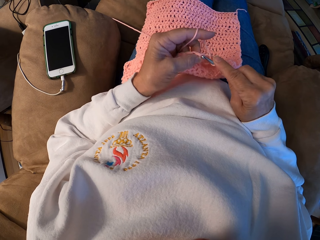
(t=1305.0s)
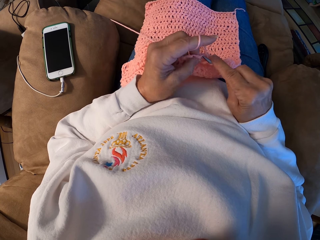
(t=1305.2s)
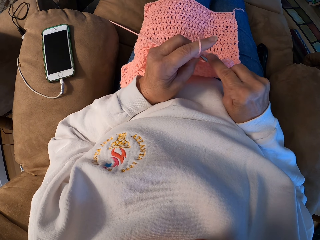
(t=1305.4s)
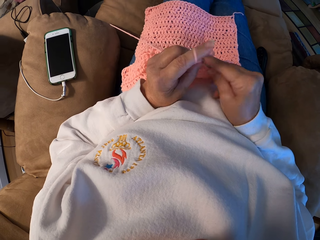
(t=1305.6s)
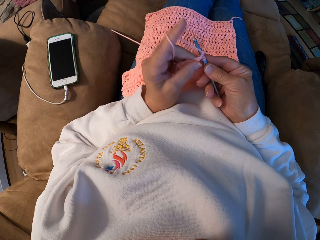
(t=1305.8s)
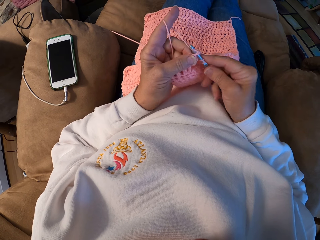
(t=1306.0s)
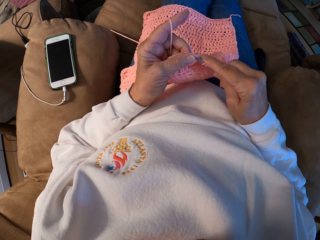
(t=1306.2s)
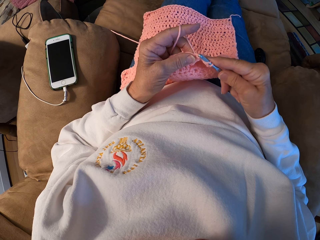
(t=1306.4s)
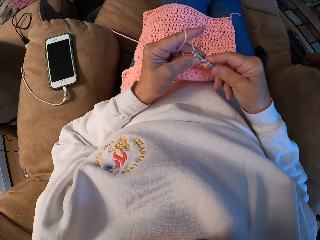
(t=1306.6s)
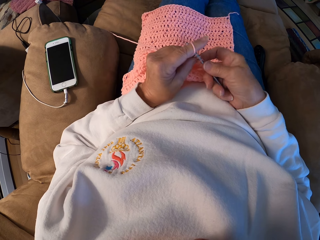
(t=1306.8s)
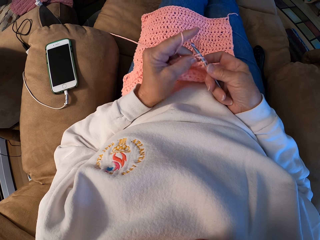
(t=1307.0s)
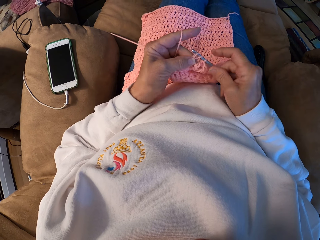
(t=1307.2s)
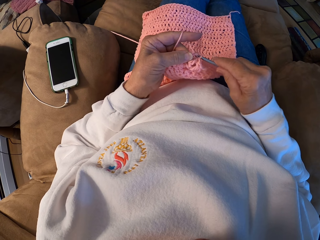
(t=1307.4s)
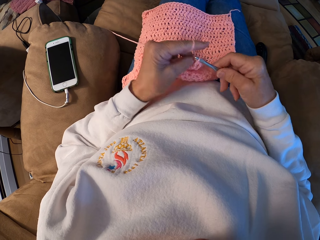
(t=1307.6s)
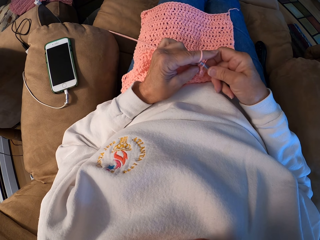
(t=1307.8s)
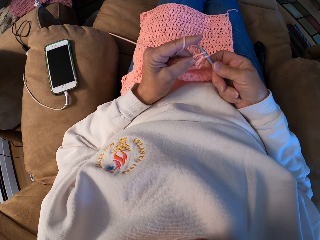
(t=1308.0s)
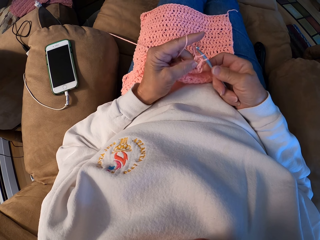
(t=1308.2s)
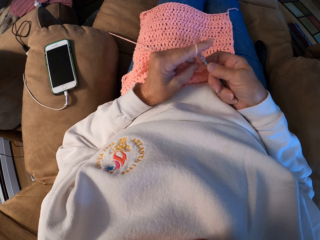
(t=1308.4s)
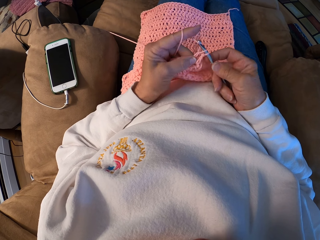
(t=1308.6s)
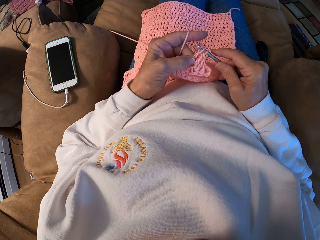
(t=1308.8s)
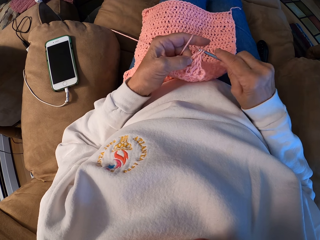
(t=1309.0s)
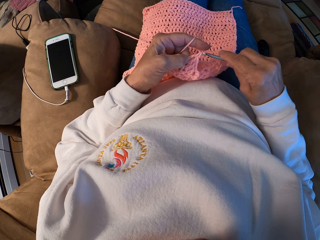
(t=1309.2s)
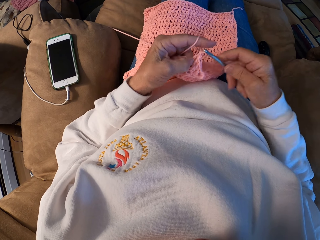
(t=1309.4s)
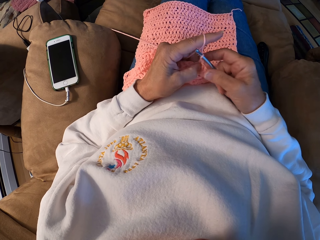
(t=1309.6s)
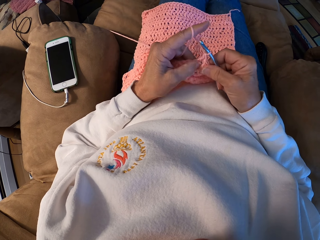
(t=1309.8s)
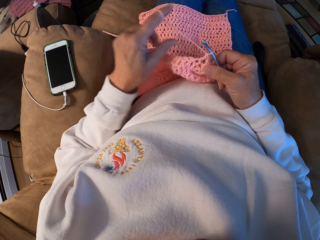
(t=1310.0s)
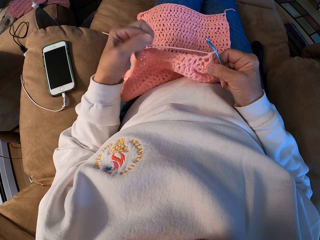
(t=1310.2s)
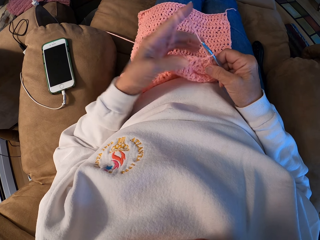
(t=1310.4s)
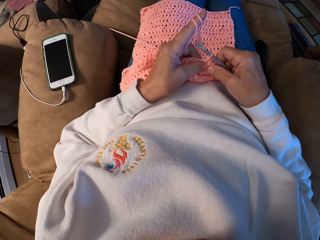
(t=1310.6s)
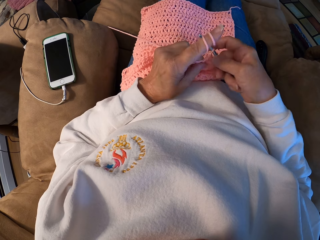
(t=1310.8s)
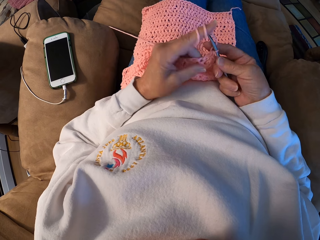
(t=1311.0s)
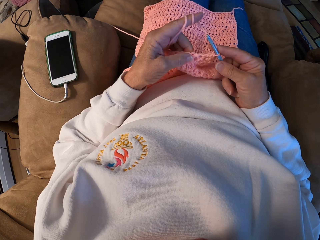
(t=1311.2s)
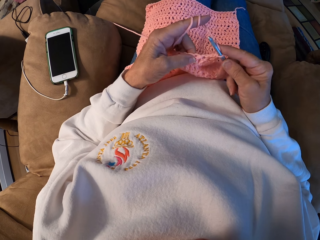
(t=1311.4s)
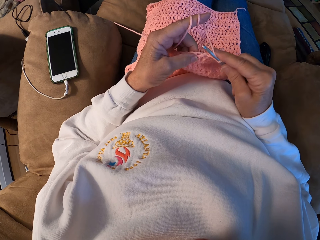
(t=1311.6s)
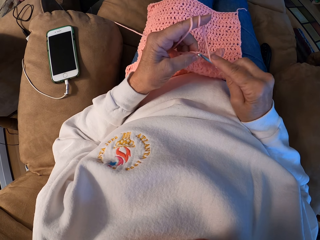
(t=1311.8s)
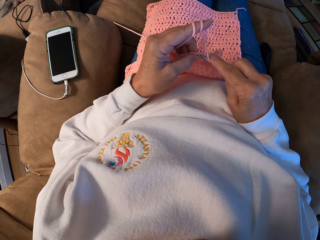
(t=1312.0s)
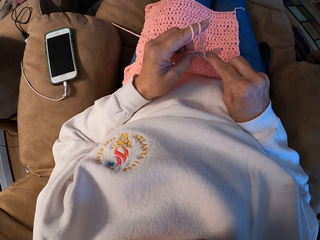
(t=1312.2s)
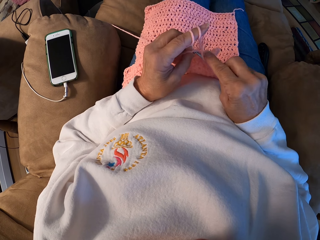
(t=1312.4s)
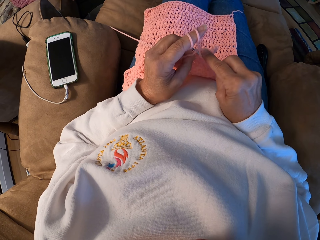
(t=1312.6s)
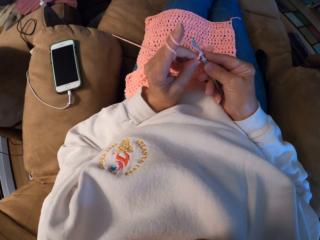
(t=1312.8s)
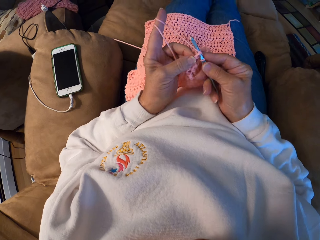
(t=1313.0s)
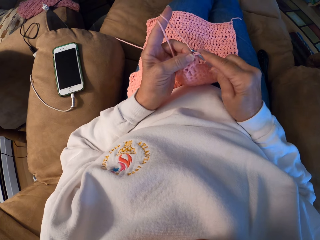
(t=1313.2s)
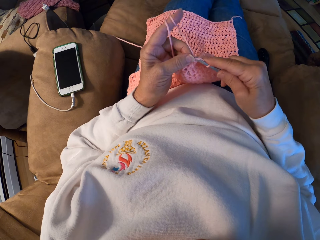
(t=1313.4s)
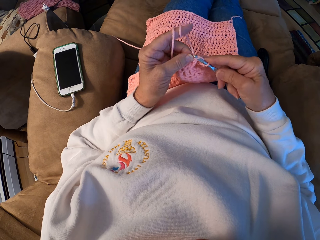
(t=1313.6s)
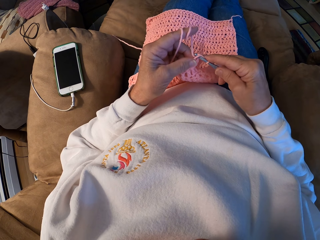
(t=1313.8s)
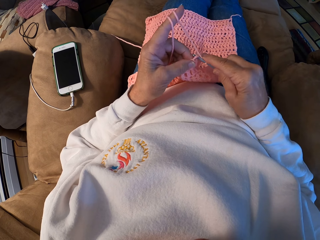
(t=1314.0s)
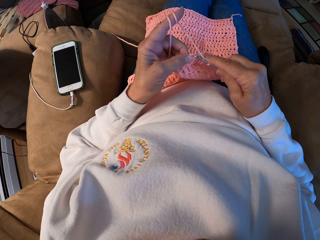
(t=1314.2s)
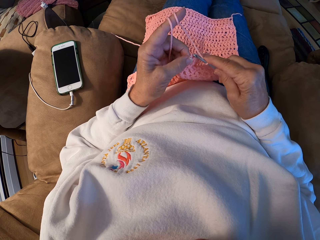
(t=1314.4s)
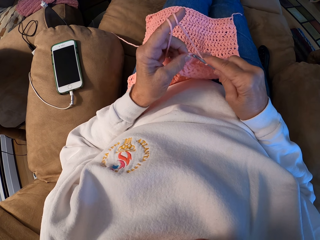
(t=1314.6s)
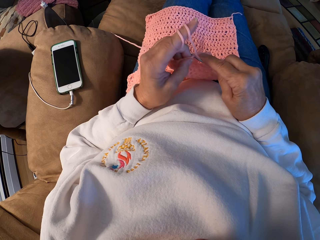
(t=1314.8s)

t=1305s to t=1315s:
The camera wearer rolls a yarn around her left index finger. She crochets with the yarn.

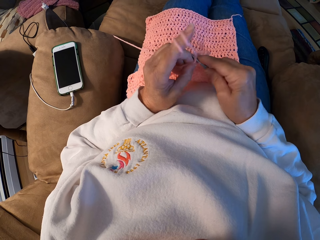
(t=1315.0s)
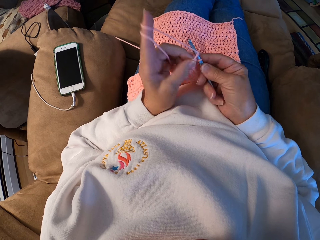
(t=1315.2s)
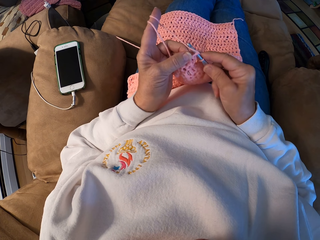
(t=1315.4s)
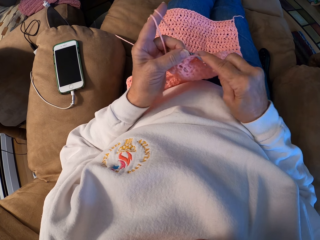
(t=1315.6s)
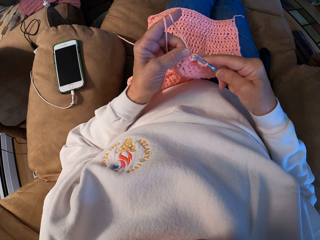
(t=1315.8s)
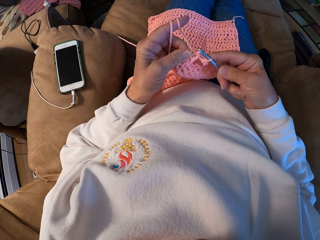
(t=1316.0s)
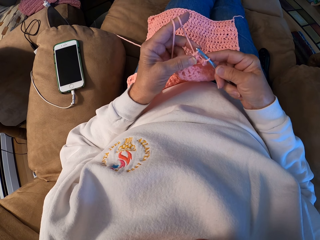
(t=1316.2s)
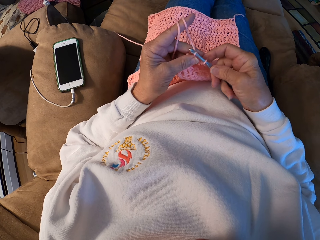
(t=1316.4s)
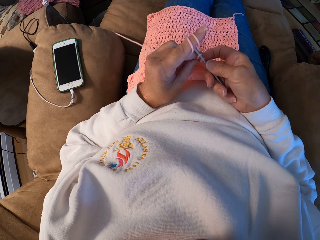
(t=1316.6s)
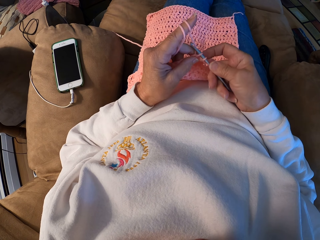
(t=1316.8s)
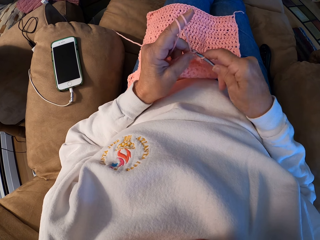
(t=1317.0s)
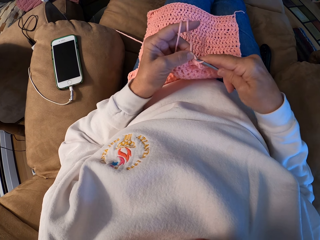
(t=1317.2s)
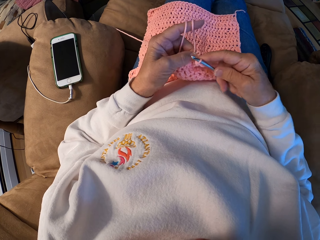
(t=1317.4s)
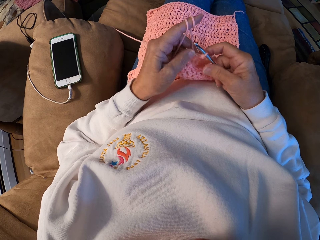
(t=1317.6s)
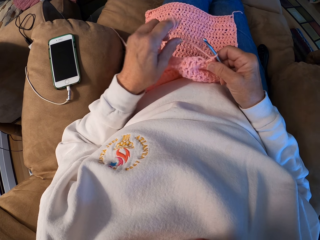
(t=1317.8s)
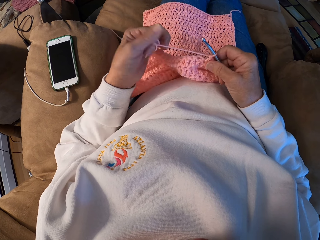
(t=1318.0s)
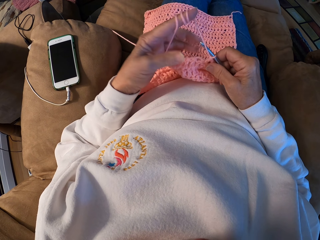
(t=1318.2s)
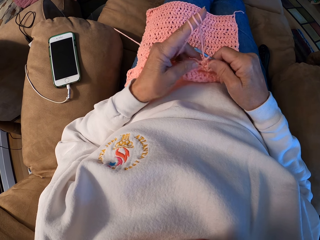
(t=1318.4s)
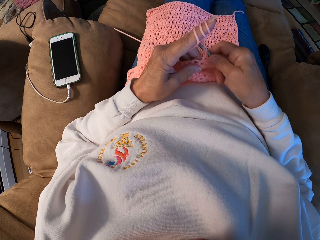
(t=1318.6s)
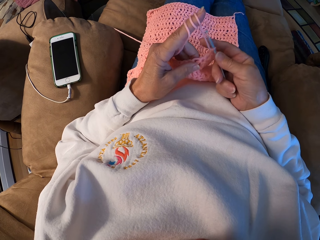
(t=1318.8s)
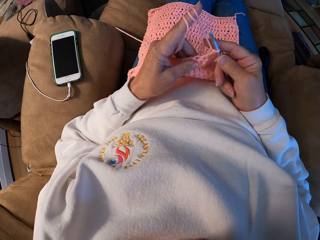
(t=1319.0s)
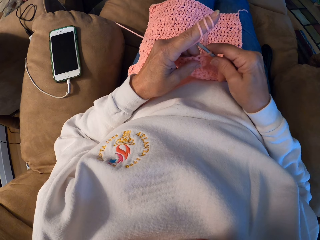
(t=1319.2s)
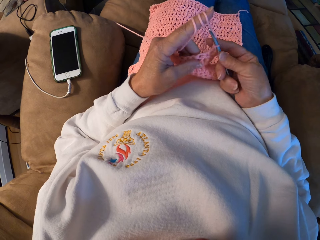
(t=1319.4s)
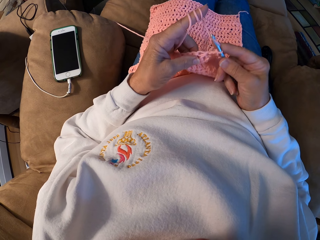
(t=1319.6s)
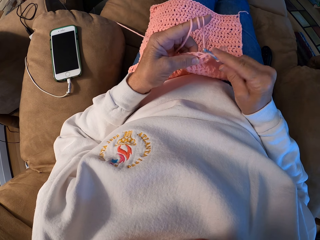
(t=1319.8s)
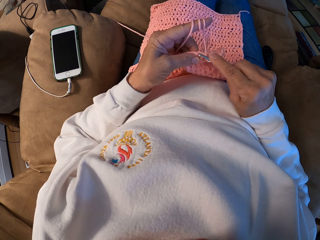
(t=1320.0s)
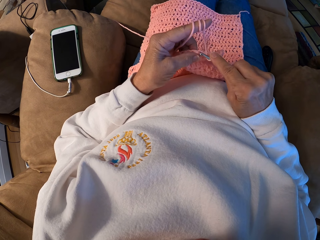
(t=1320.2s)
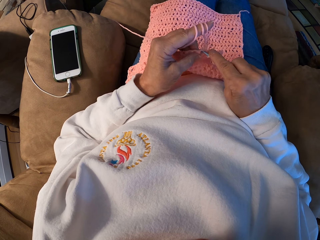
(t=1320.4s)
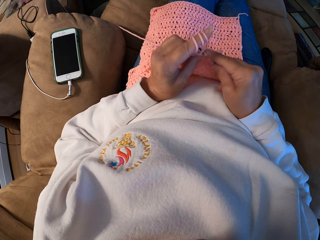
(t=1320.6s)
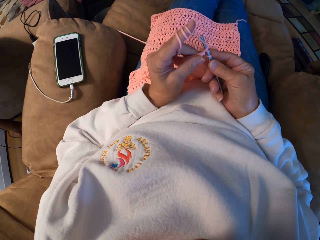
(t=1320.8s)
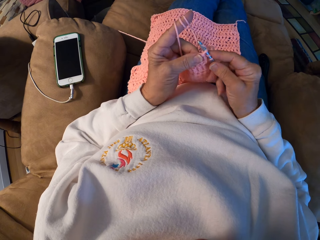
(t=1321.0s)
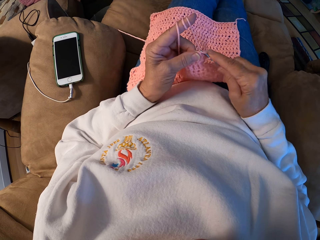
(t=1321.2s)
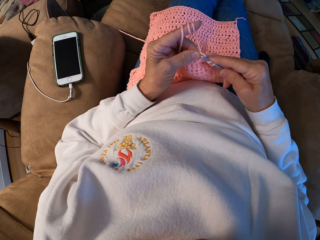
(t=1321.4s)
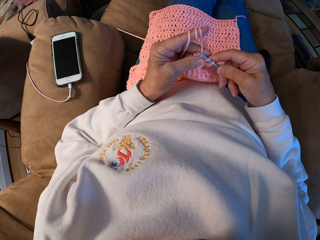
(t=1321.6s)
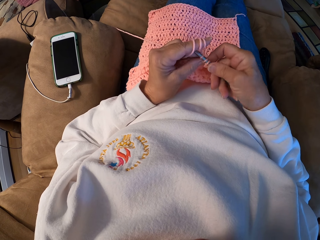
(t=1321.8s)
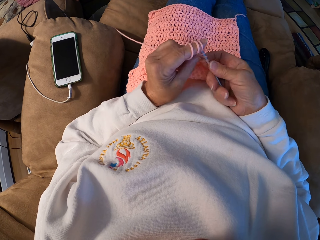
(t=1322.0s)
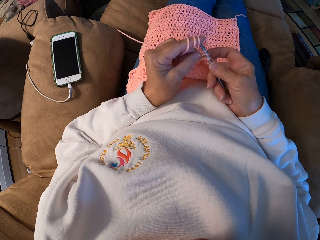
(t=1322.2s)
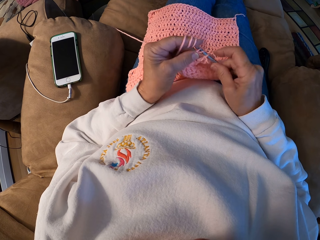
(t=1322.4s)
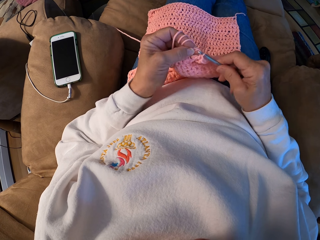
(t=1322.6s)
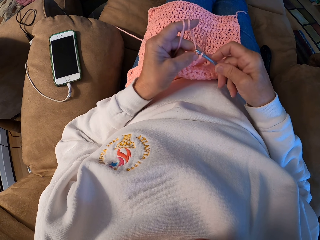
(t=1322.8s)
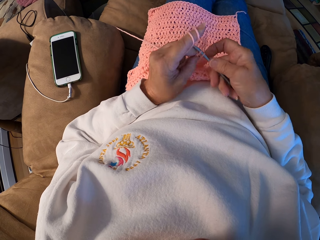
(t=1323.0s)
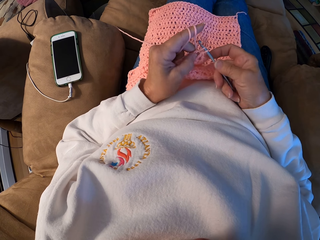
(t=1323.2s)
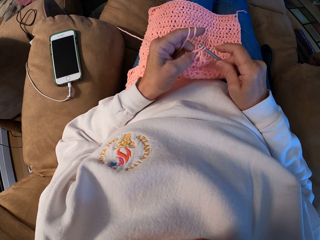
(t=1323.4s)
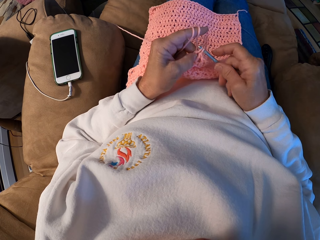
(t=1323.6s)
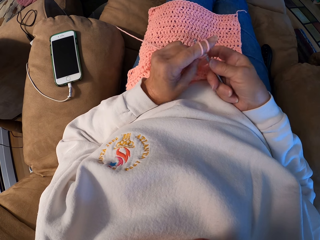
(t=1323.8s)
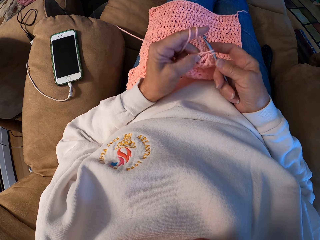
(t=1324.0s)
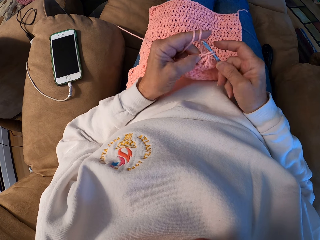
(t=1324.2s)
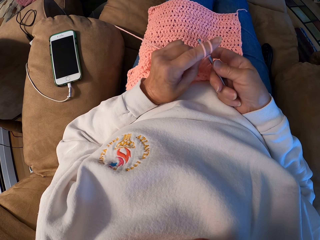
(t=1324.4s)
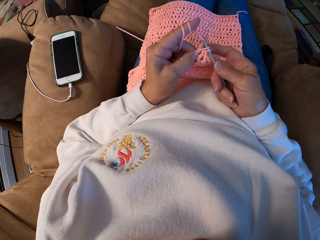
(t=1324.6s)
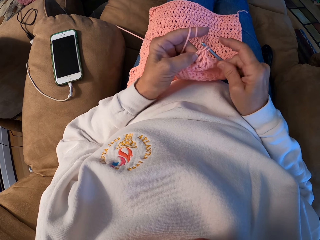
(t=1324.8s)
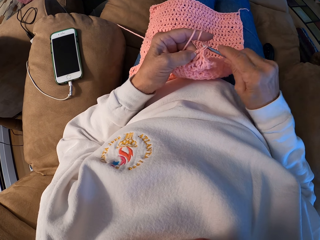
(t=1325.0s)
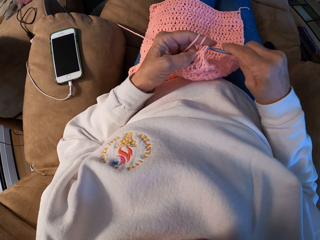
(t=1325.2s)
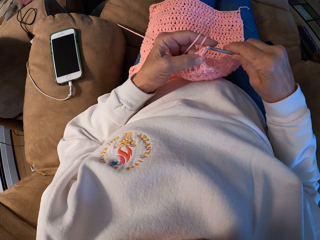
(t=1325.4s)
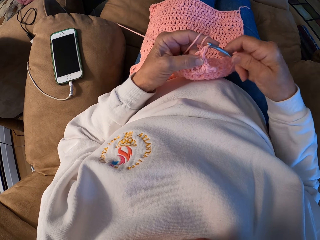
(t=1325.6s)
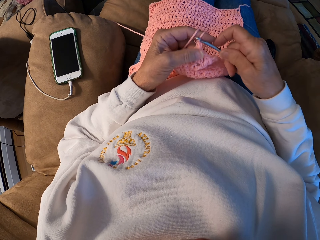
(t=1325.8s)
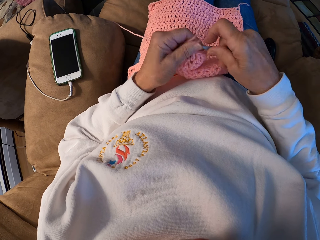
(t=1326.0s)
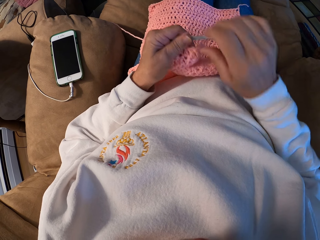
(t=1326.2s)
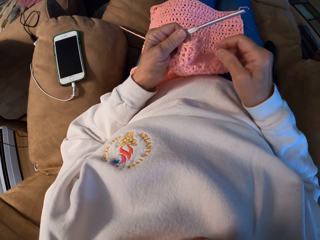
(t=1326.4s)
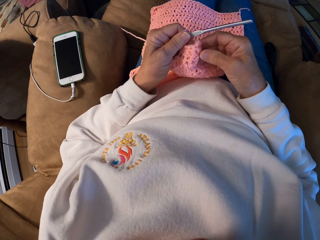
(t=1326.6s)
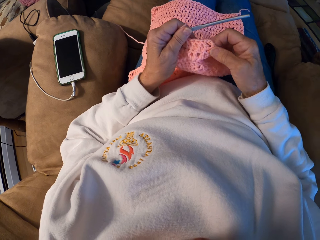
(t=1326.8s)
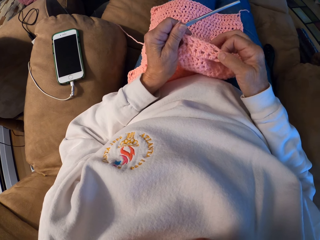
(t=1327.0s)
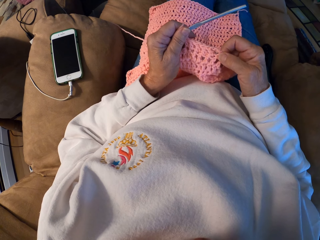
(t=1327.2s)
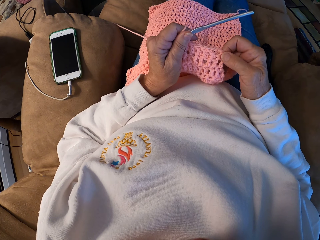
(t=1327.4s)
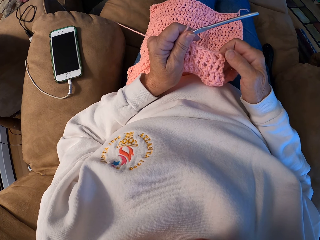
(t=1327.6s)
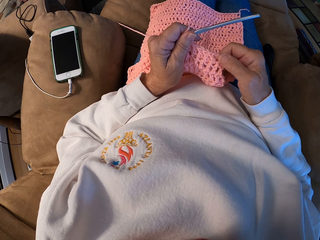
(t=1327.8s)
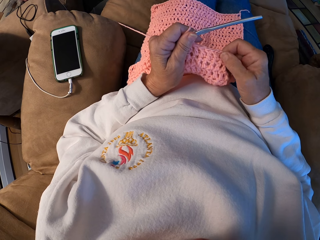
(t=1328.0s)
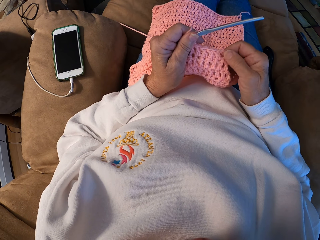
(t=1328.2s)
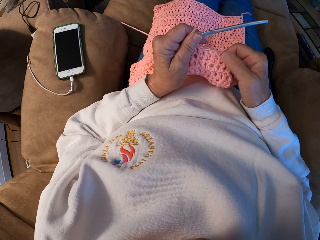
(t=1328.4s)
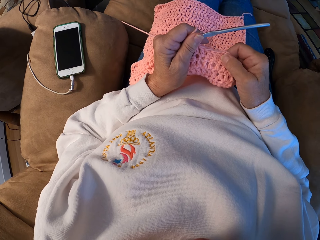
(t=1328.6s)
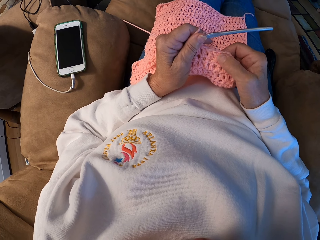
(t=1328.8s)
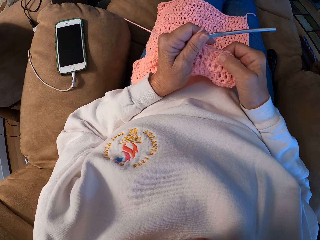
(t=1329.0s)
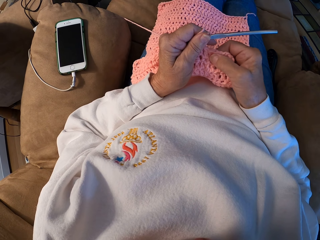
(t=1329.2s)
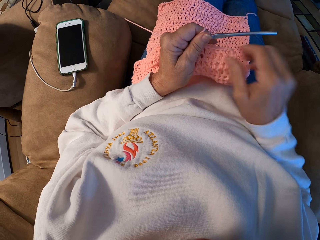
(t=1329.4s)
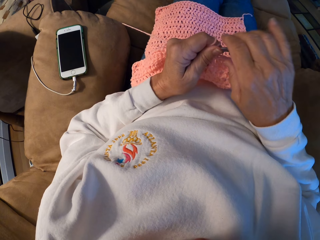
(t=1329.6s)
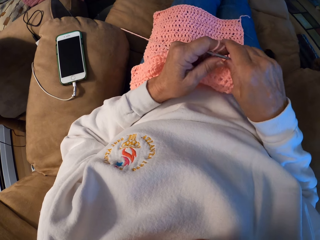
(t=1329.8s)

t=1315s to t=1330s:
The camera wearer grabs yarn with her finger and knits with the needle. She rolls the yarn around her left index finger. She grabs the yarn with her finger. She crochets with the yarn. She passes the crochet hook from her right hand to her left hand. She adjusts the fabric with both hands. She grabs the piece with her finger. She stretches a corner of the piece.
